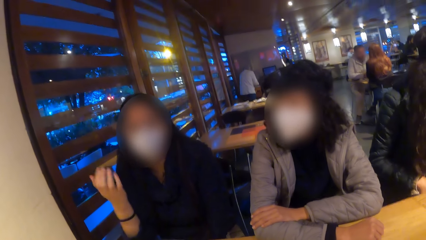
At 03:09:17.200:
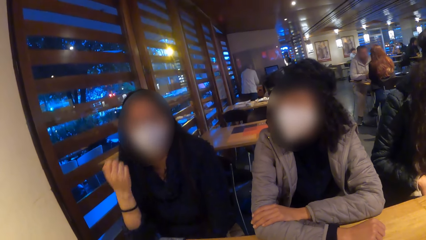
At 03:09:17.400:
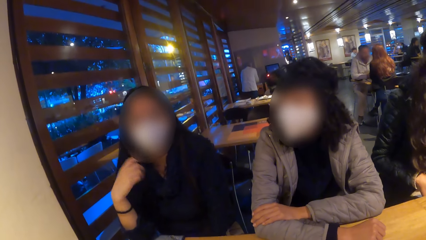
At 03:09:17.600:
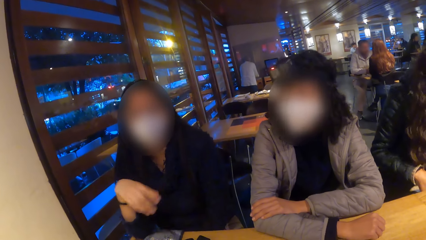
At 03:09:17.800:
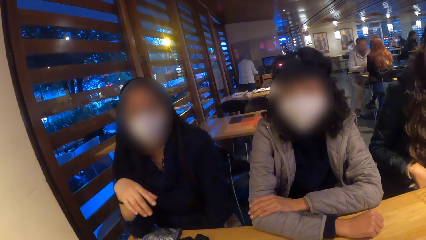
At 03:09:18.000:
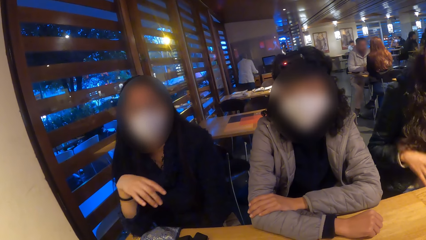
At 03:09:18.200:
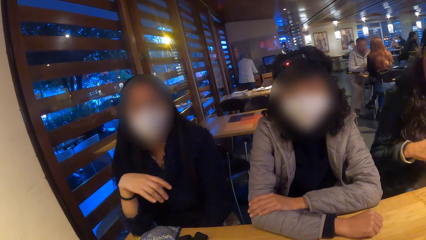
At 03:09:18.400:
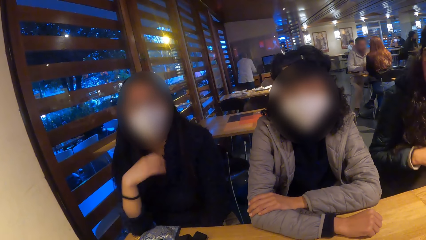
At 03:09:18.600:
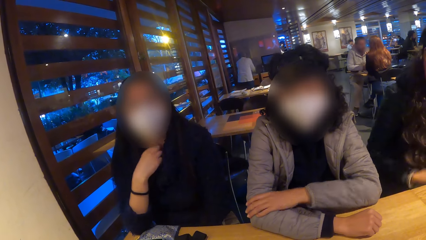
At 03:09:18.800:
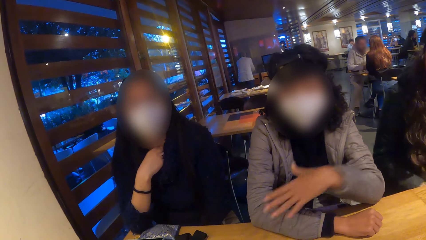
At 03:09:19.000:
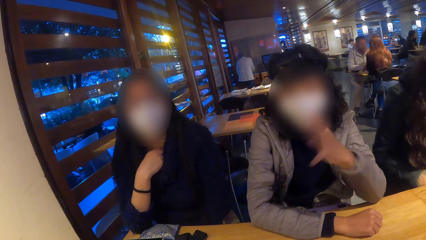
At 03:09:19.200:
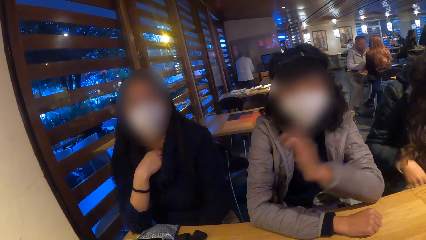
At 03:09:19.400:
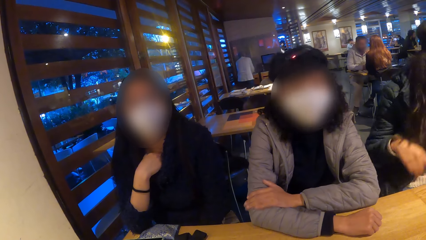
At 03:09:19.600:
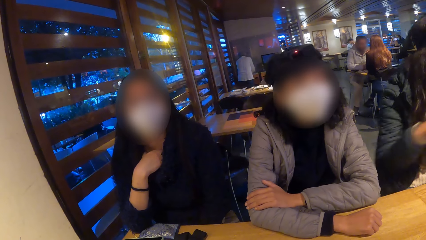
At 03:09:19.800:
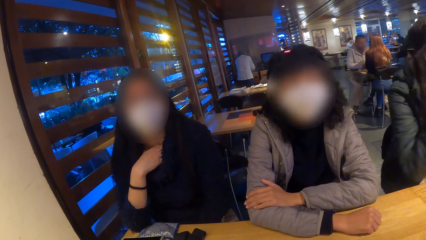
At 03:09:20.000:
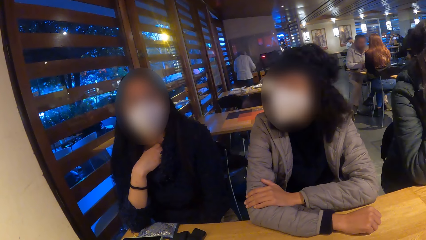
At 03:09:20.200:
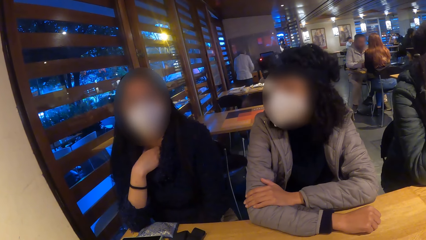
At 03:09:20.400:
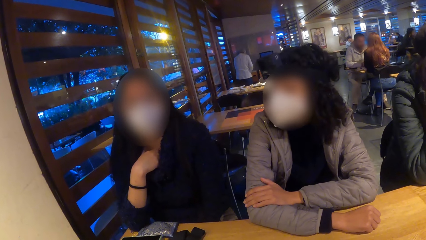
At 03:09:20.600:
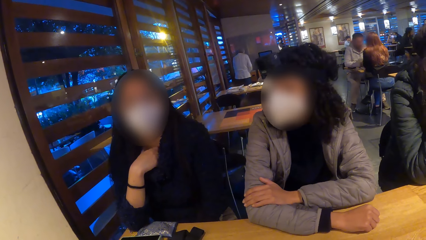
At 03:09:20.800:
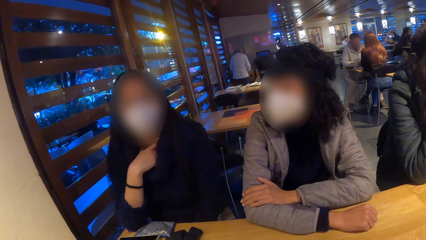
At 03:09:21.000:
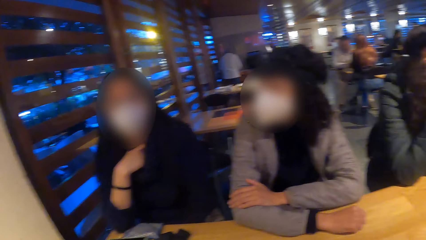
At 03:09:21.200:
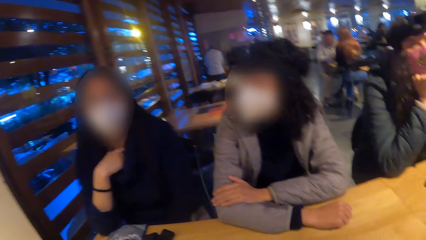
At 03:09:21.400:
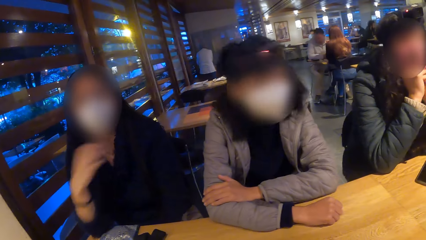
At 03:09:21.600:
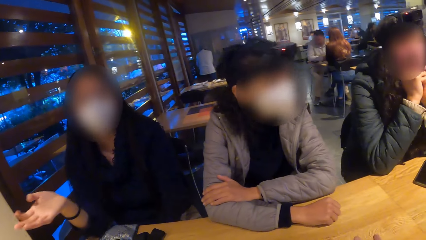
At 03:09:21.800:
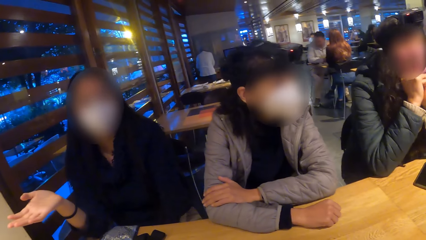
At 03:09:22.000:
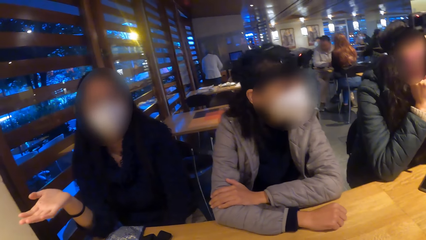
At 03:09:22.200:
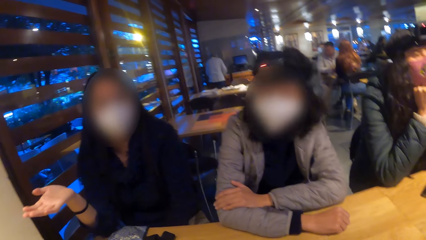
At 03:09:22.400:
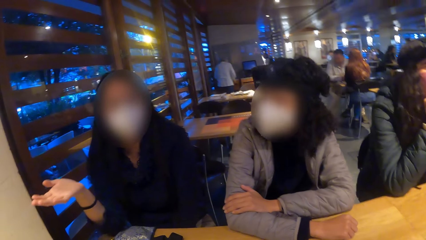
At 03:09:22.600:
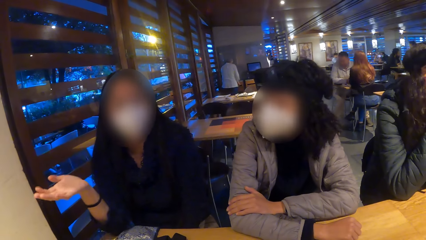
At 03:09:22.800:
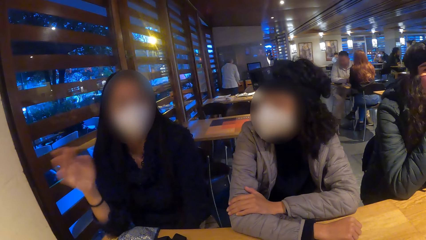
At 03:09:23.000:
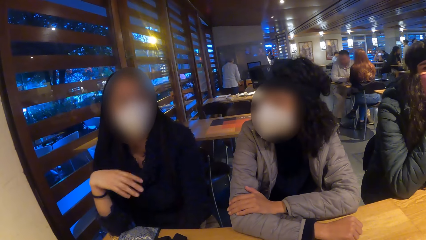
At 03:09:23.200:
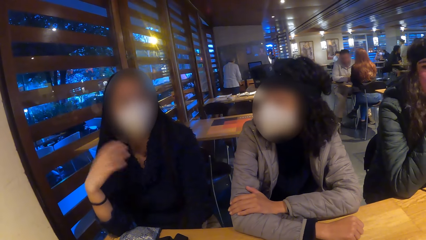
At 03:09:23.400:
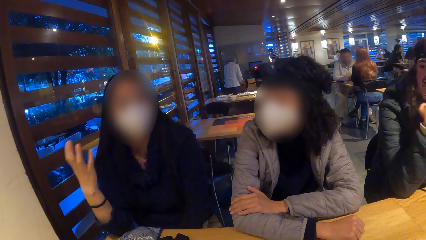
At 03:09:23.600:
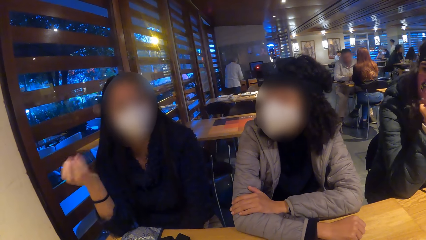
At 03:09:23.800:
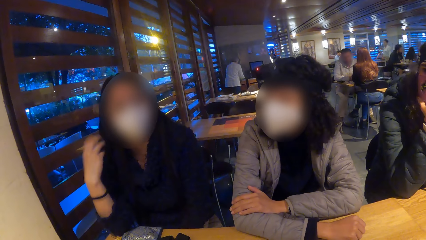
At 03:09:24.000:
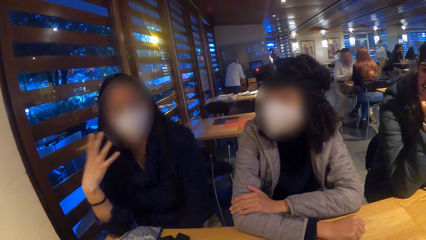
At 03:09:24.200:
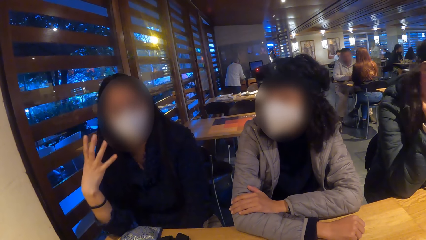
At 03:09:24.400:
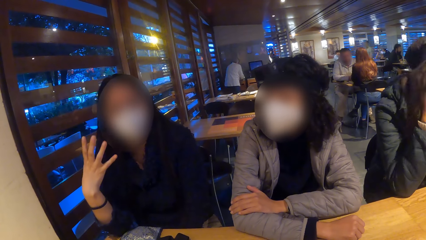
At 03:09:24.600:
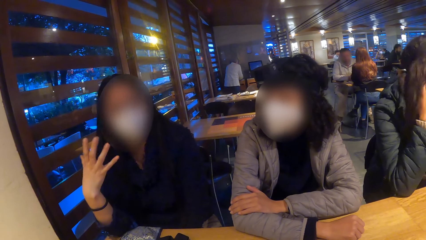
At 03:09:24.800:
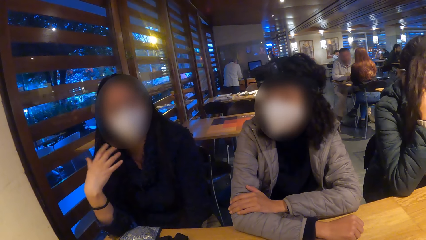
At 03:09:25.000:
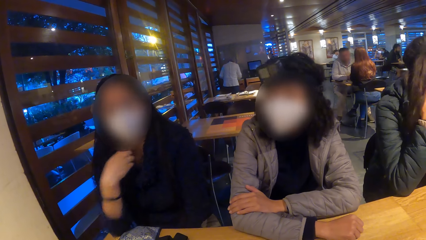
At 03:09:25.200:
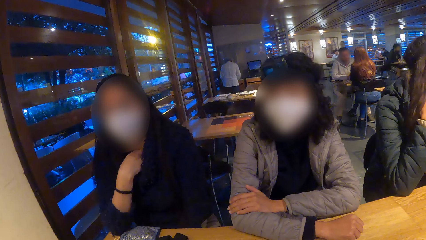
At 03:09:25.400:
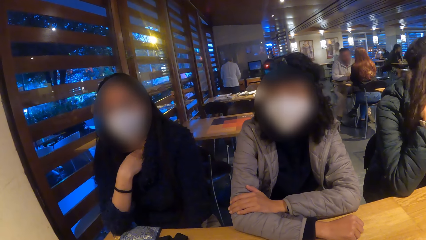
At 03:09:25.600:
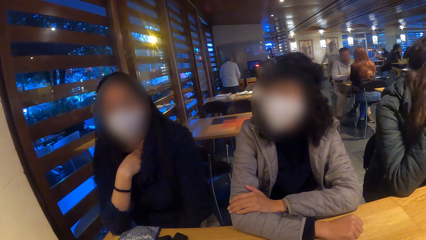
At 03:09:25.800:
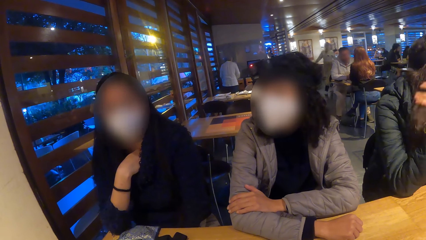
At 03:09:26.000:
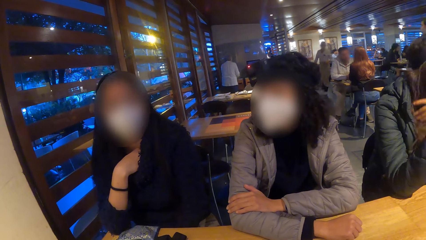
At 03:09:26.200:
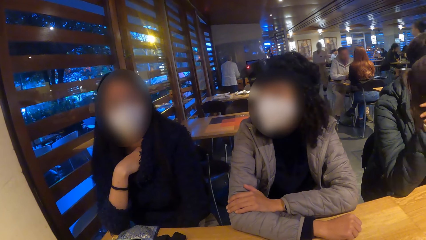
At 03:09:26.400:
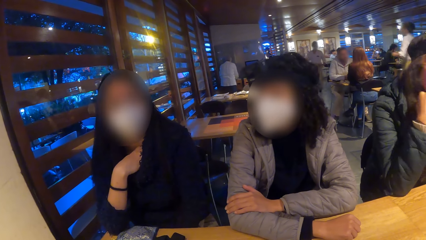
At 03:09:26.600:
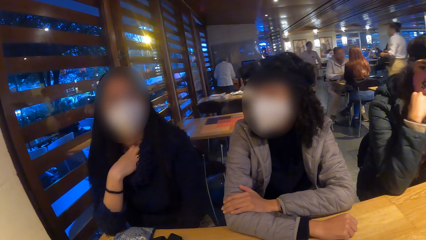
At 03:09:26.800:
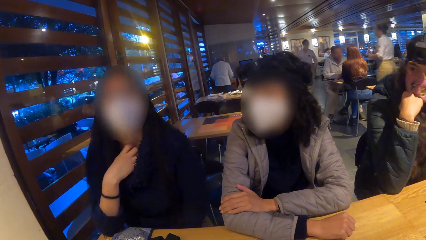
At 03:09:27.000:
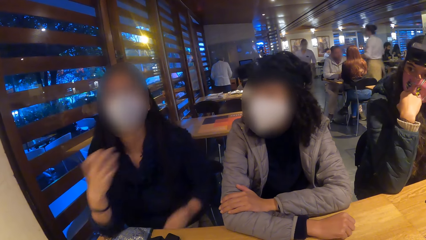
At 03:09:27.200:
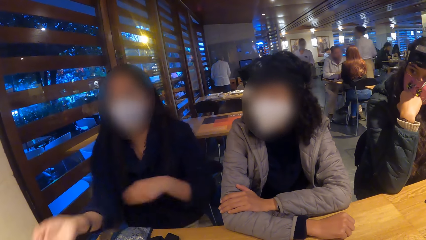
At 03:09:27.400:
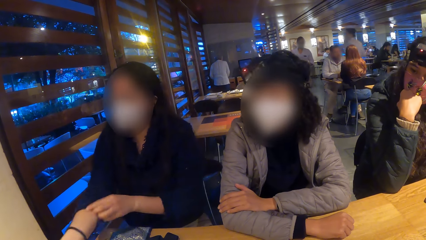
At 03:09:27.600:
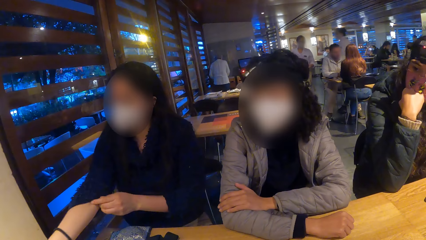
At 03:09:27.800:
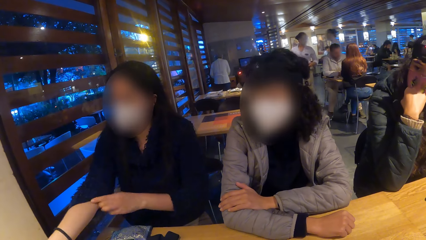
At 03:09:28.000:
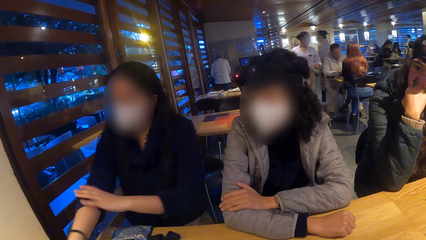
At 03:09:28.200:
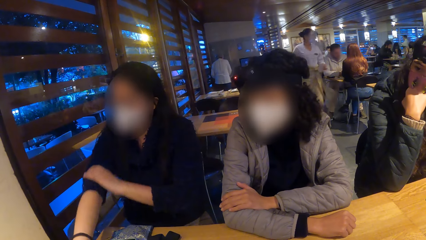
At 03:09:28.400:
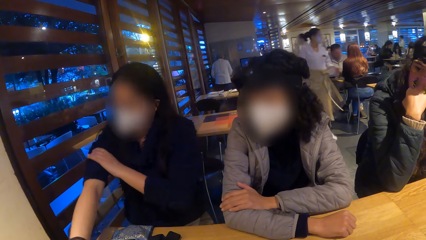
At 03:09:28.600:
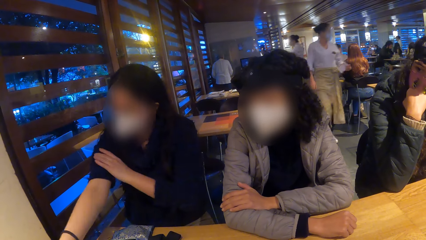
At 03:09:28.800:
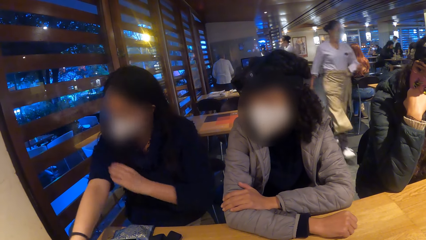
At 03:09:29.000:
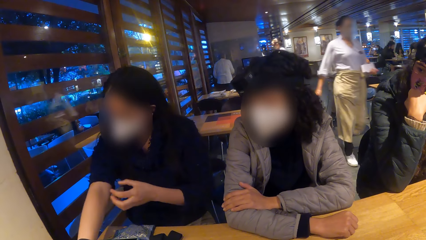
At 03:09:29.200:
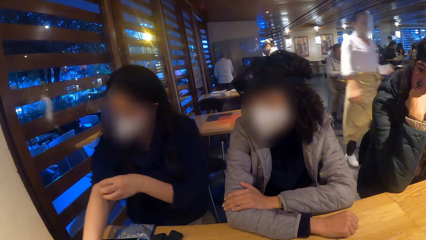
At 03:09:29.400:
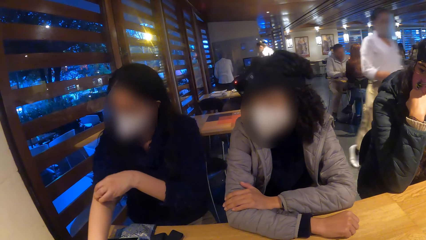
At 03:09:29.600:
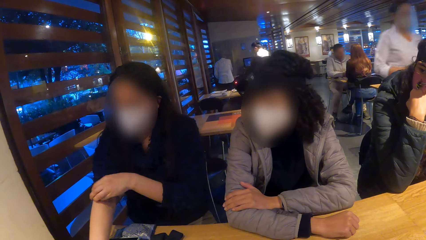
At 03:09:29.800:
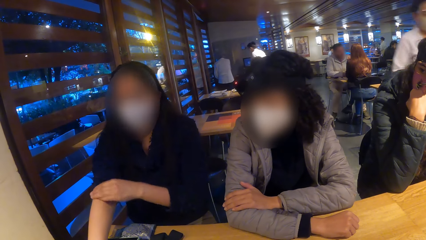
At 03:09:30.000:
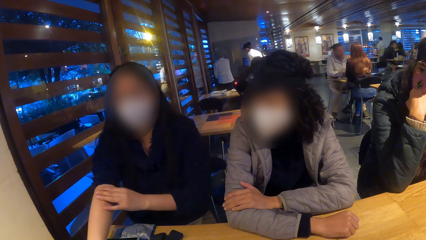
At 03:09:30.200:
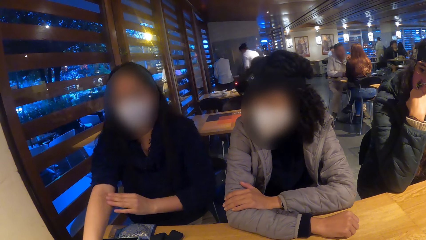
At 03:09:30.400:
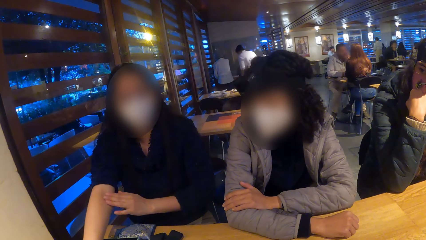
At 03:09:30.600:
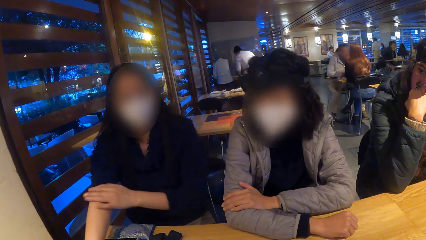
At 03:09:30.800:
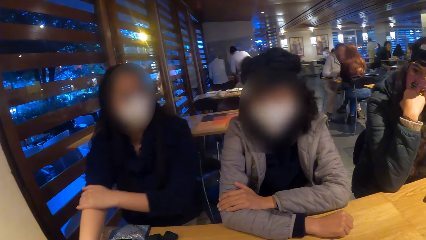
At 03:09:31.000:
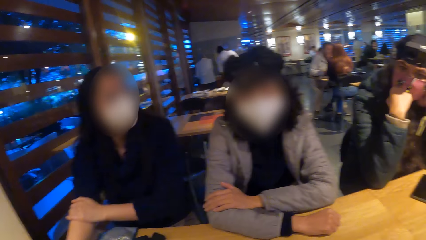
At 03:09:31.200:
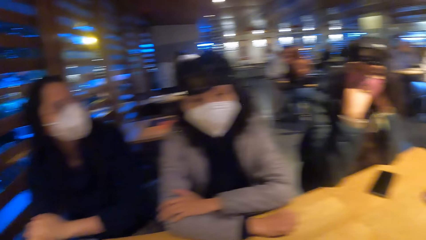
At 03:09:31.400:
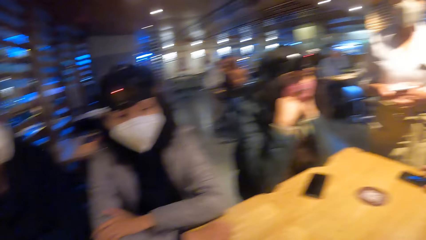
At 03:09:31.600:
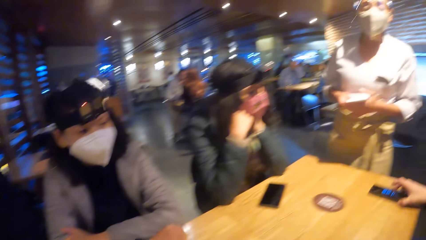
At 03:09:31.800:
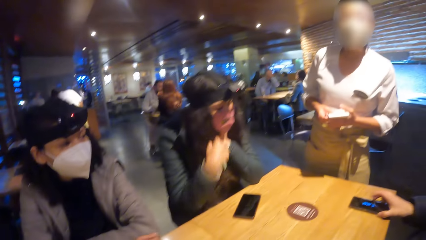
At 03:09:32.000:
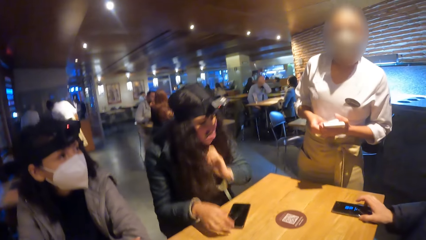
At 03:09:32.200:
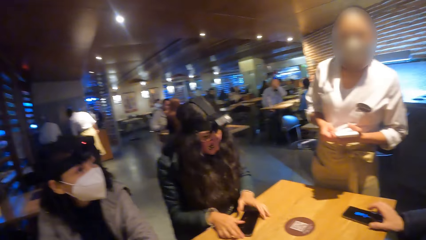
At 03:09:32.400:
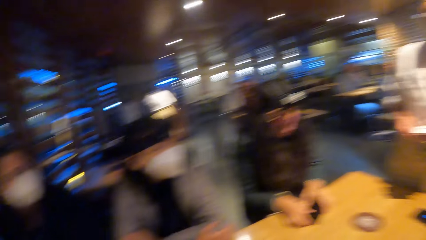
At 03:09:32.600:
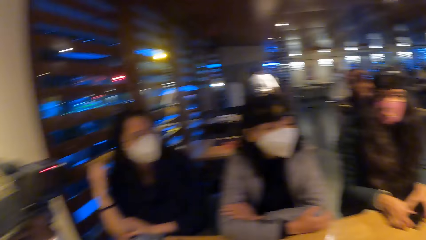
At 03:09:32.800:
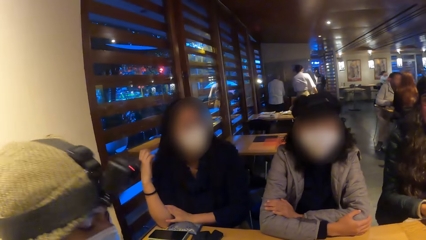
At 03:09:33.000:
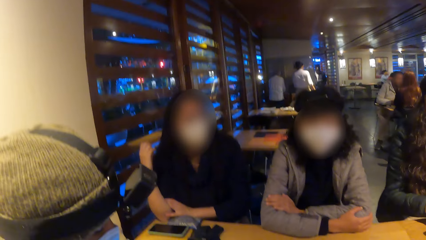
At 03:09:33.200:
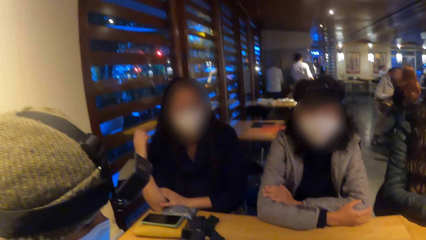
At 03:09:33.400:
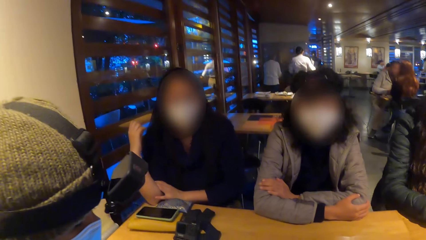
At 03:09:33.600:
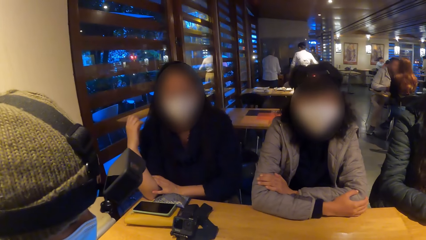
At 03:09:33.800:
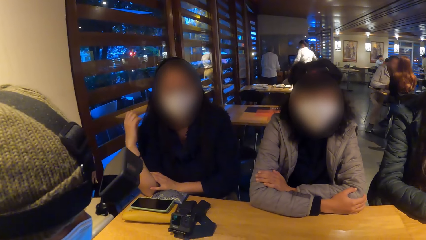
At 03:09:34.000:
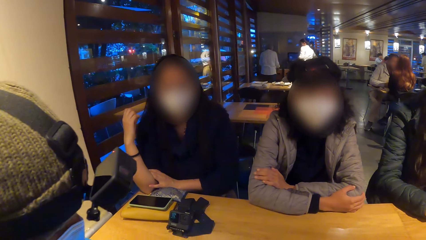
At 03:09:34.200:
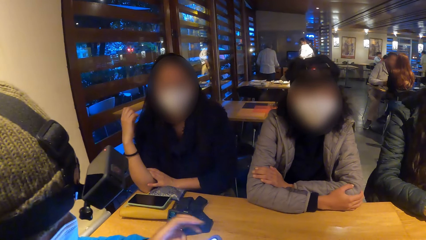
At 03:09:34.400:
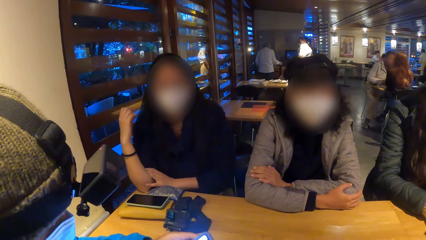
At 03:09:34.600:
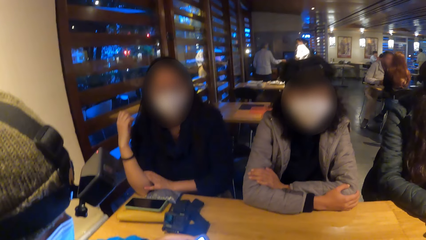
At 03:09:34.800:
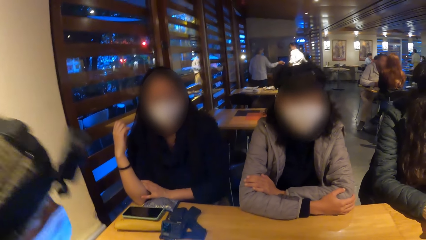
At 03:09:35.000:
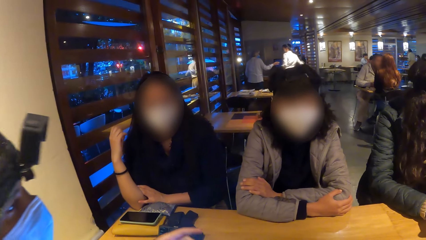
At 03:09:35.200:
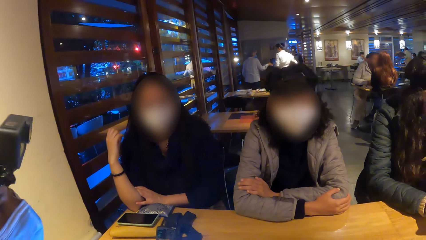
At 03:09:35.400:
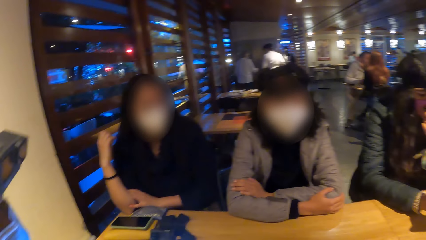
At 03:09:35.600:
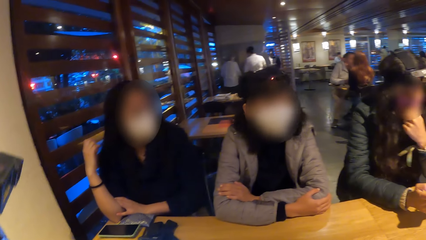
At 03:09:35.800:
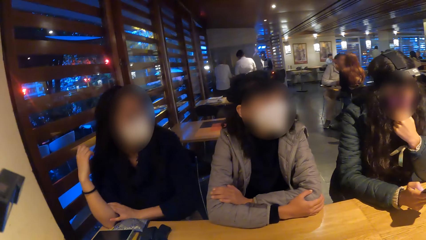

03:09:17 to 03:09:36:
A woman converses with the camera wearer. Another woman converses with the camera wearer. A third woman adjusts her right hand sleeve with her left hand. The second woman pulls up his shirt and converses with the camera wearer. A man adjusts a phone on a table with his right hand. The camera wearer looks around the restaurant. A fourth woman picks up the phone on the table with both hands. The camera wearer looks at the second woman.
